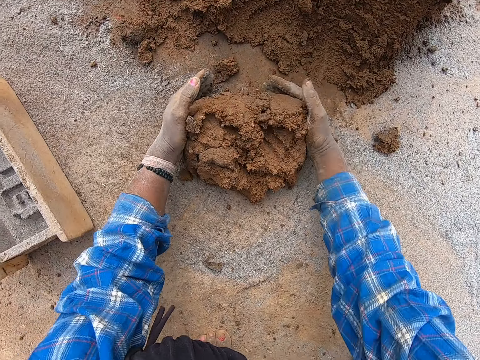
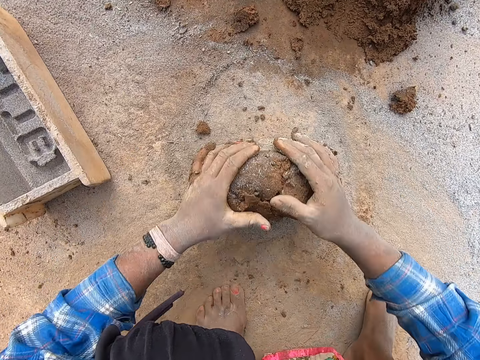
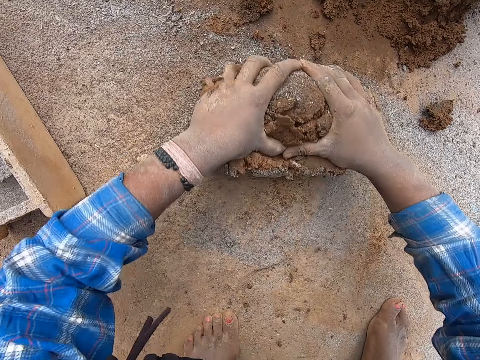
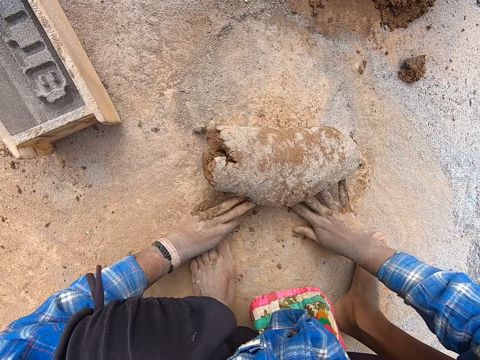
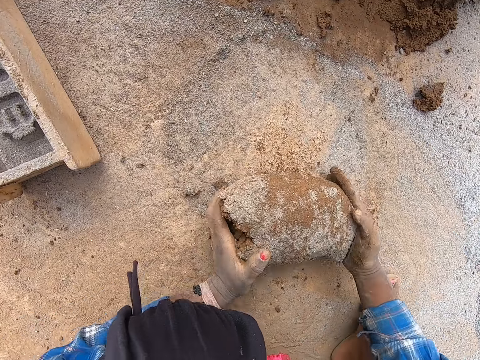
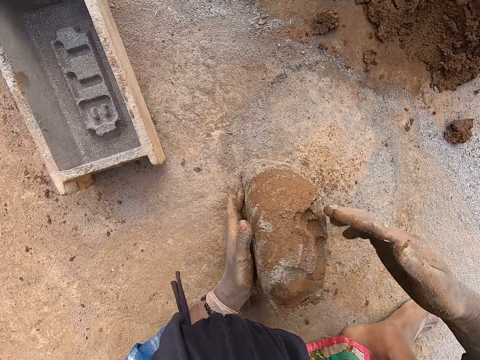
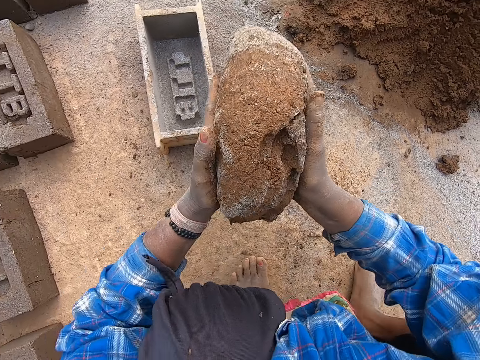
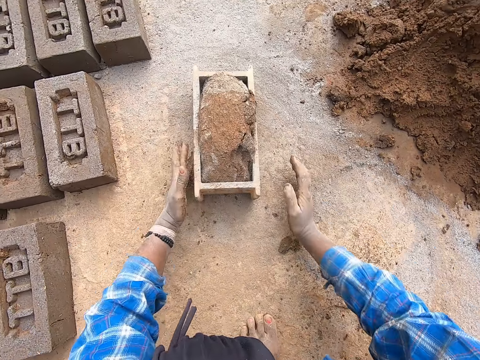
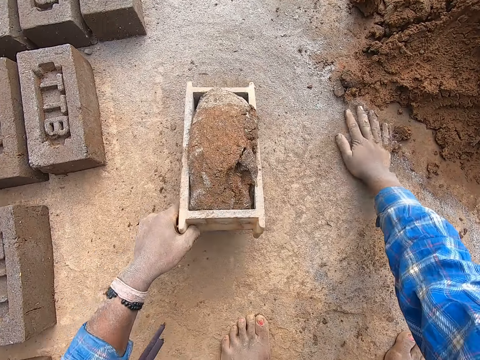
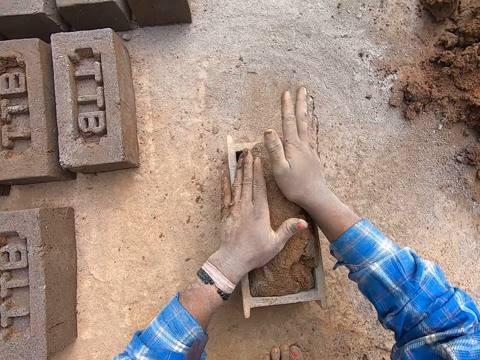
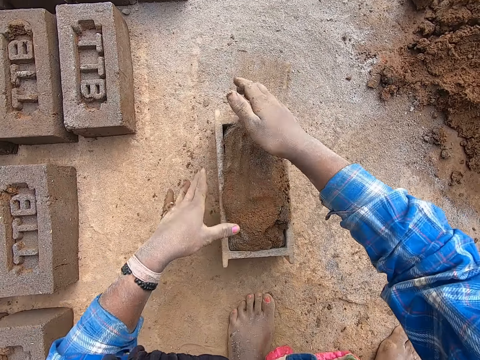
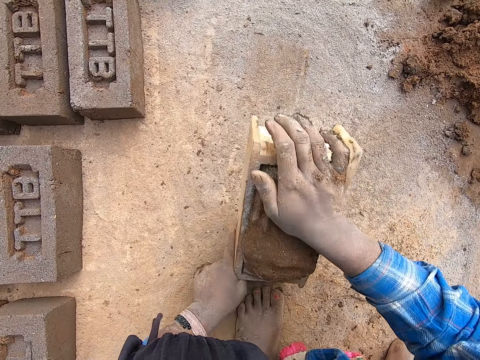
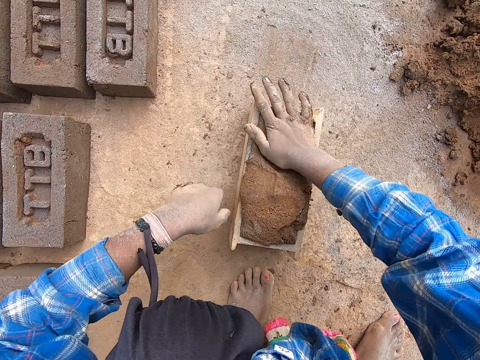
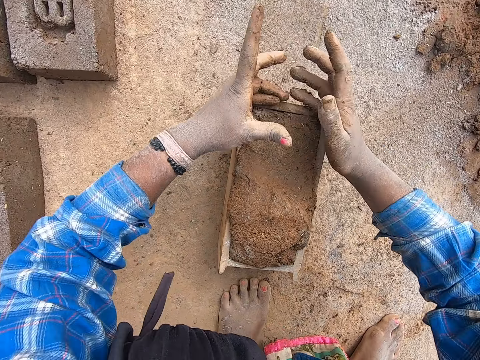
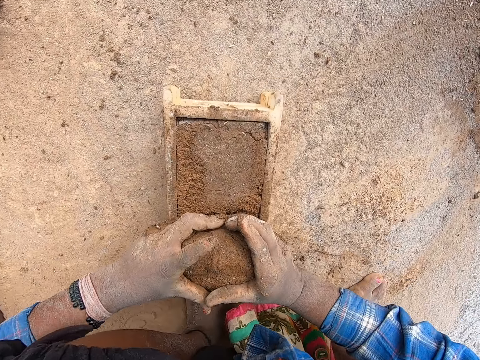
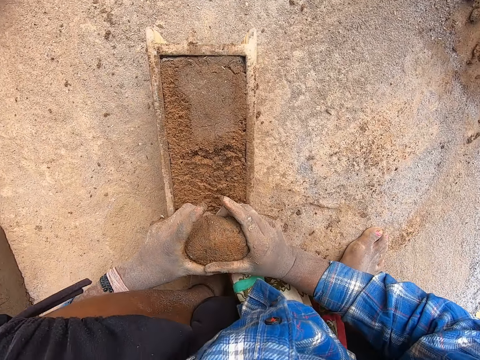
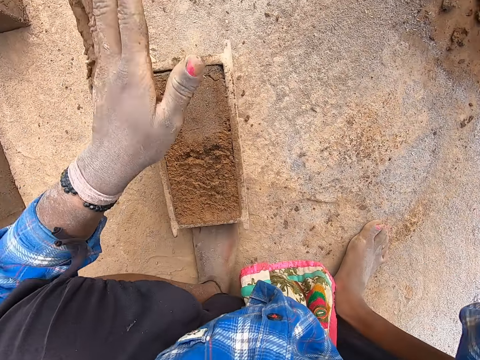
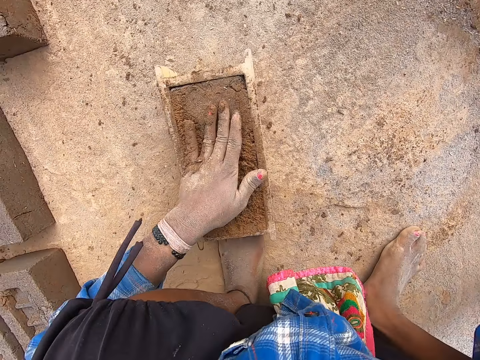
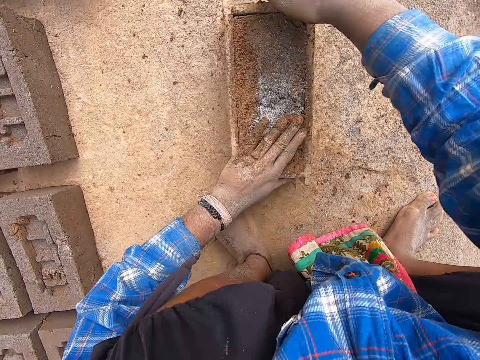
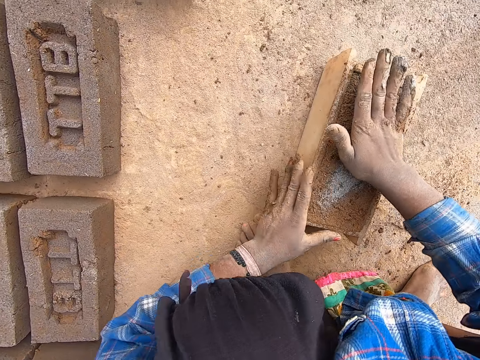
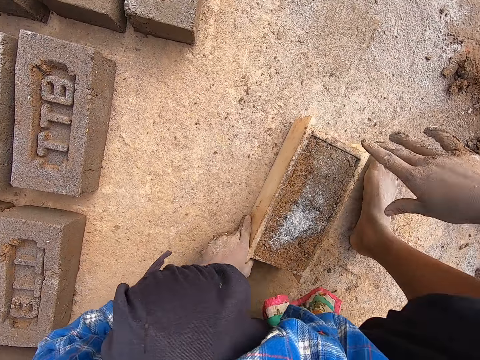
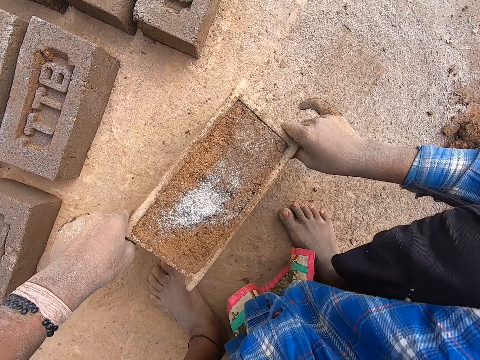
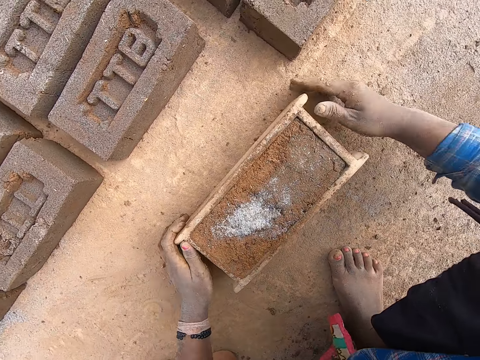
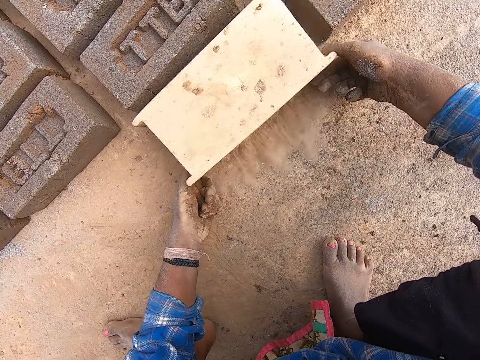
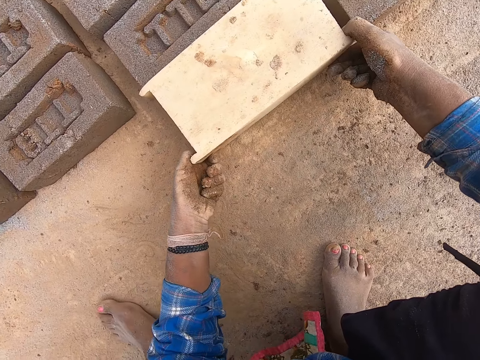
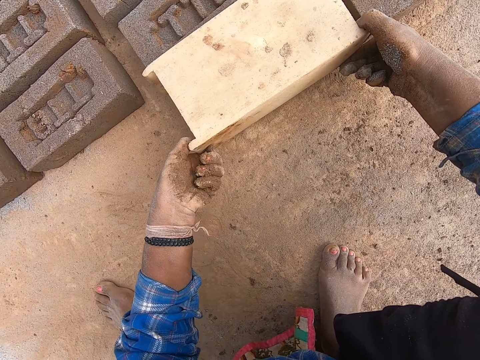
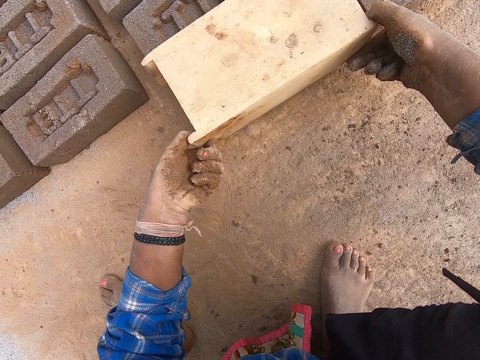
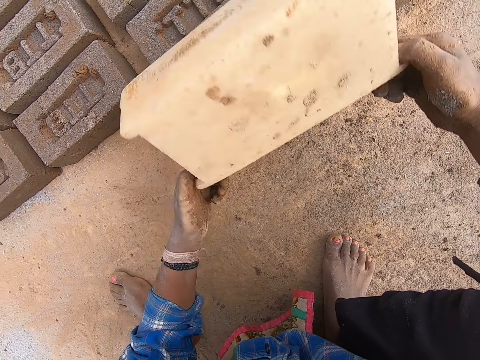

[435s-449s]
The camera wearer touches the fine granite or cement on the ground with both hands. He rolls the mortar or sand in the fine granite on the ground with both hands. He picks up the mortar on the ground with both hands. He hits the mortar in his left hand with his right hand. He drops the mortar into the wooden brick mould on the ground with both hands. He rubs his right hand on the ground. He drags the wooden brick mould on the ground with his left hand. He pushes the cement with the right hand. He presses the mortar in the wooden brick mould with both hands. He raises the wooden brick mould from the ground with both hands. He hits the wooden brick mould on the ground with both hands. He hits the mortar in the wooden brick mould with his right hand. He scrapes some mortar from the wooden brick mould with both hands. He drops the mortar on the ground with his right hand. He touches the mortar in the wooden brick mould with his left hand. He presses the sand on the brick mould. He takes the sand. He pours the fine granite in his right hand on the mortar in the wooden brick mould. He raises the wooden brick mould from the ground with both hands. He hits the wooden brick mould on the ground with both hands. He presses the mortar in the wooden brick mould with his right hand. He picks up the wooden brick mould with both hands. He drops the wooden brick mould on the ground with both hands. He turns the wooden brick mould upside down with both hands. He puts down the brick. He removes the wooden brick mould from the brick with both hands.

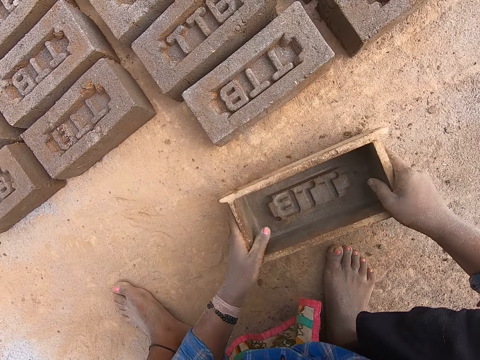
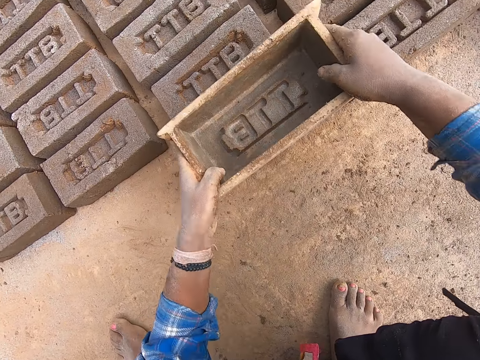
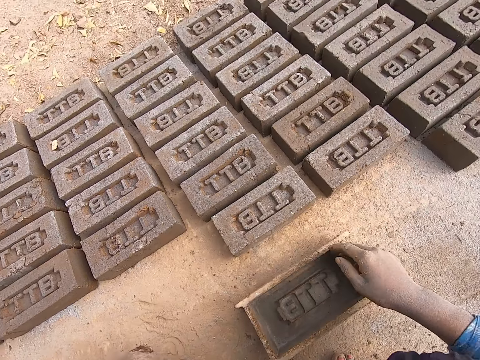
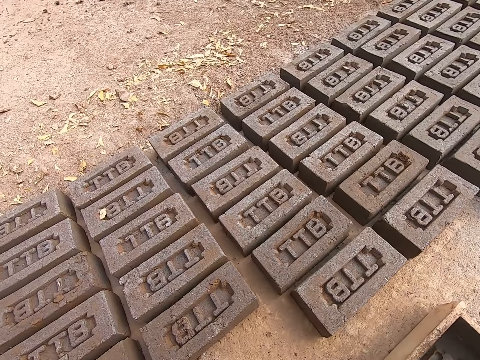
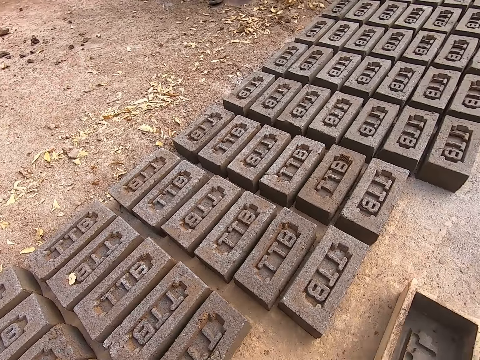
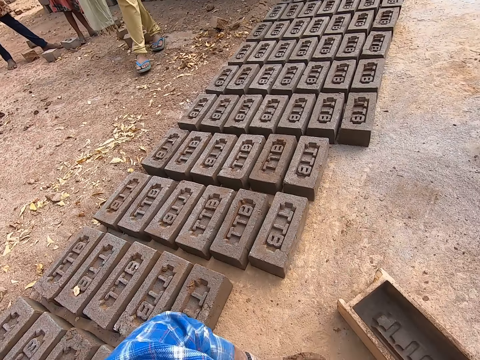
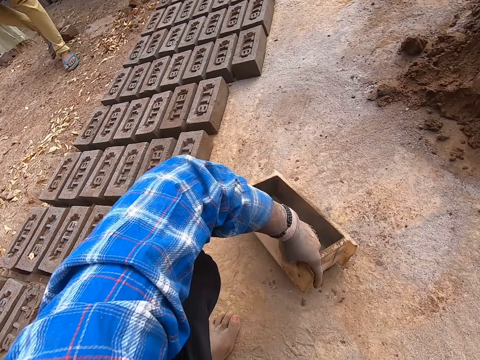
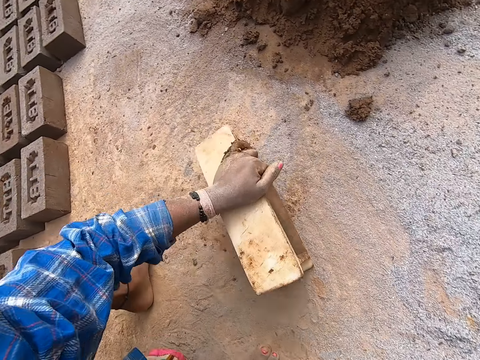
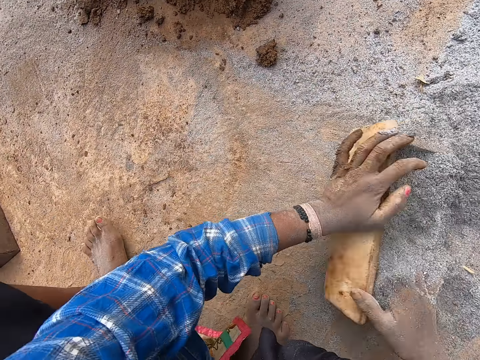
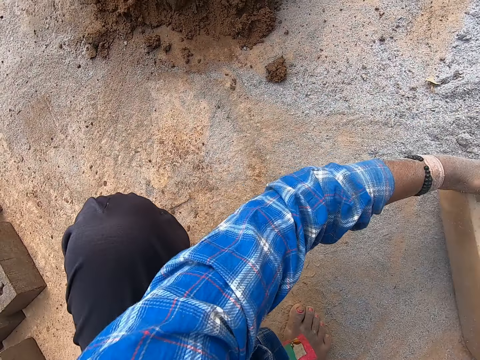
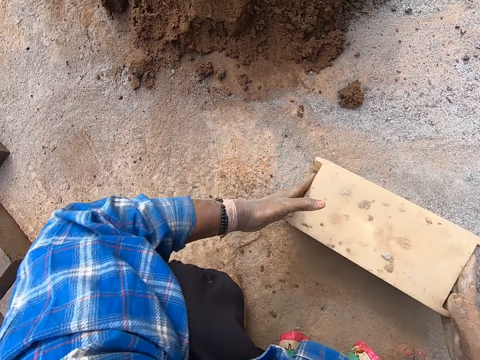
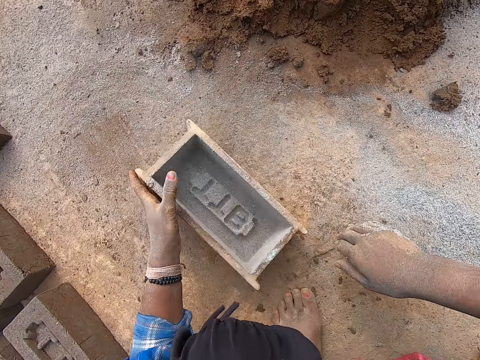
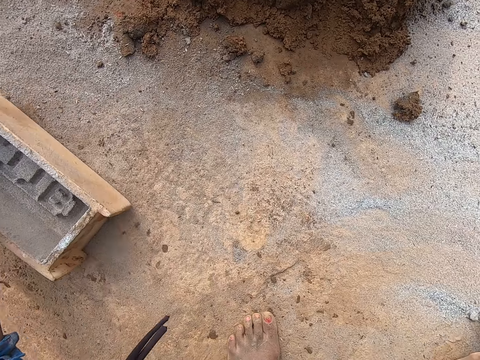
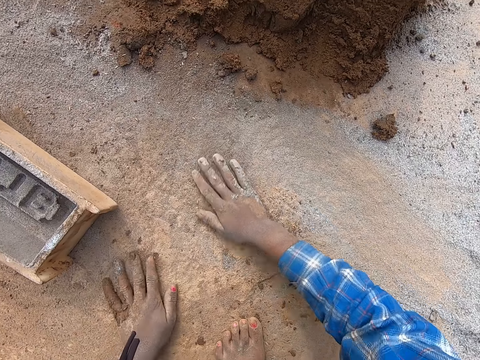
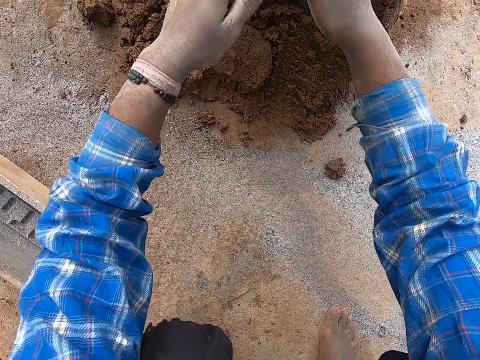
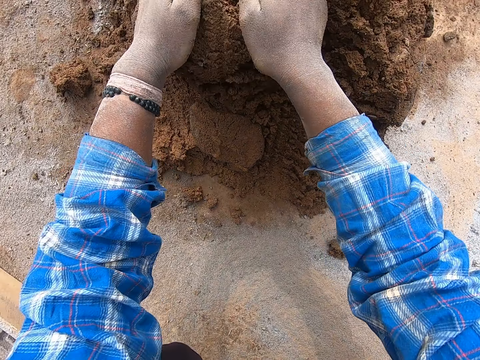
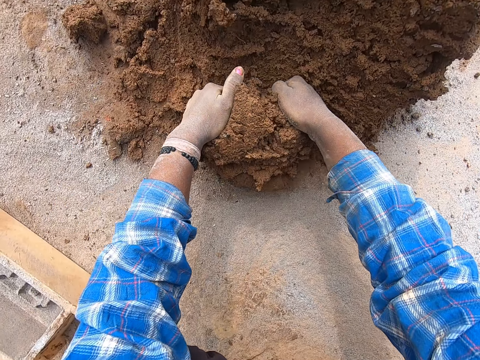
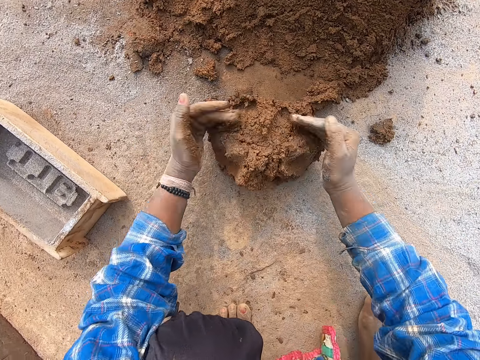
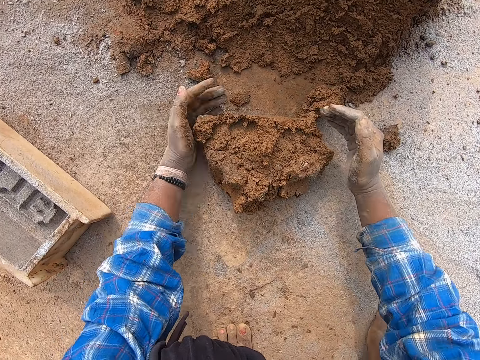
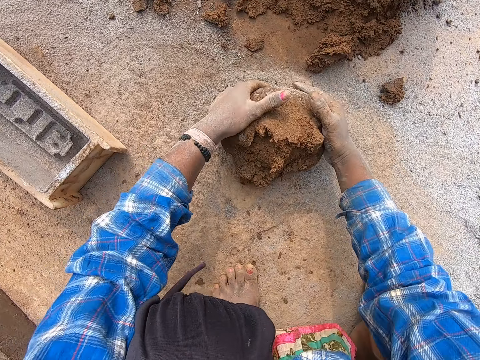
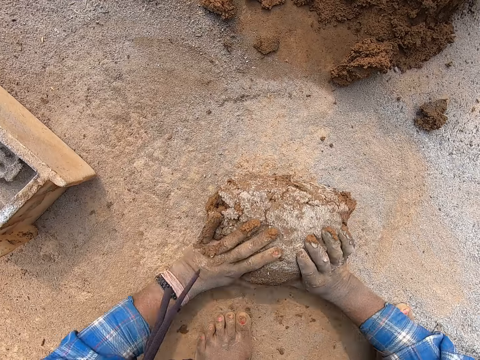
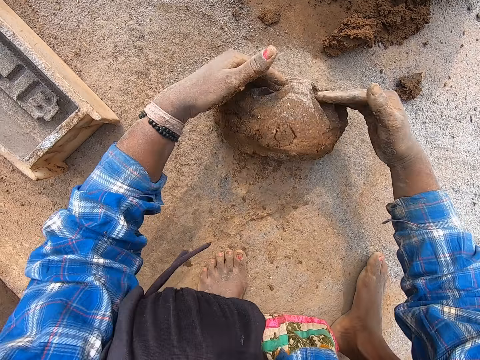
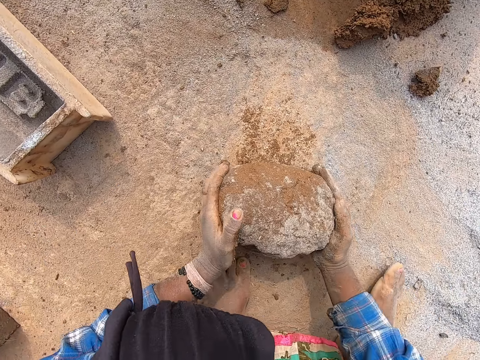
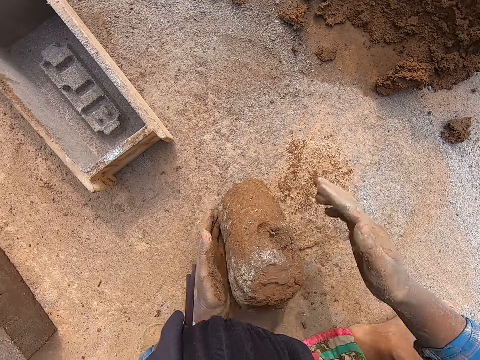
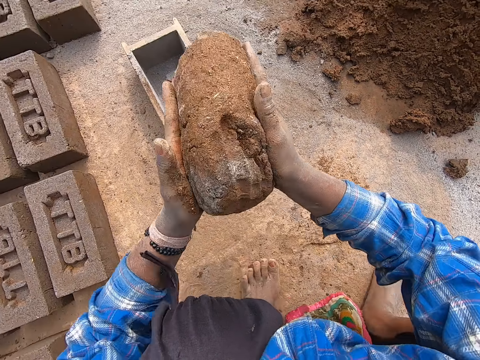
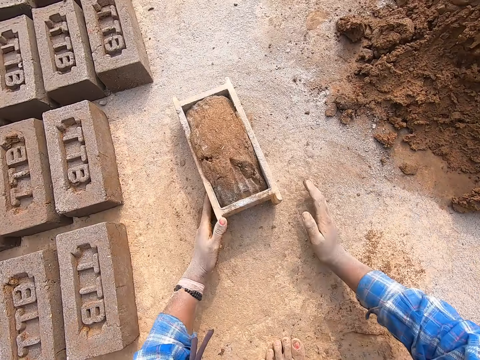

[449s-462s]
The camera wearer drops the wooden brick mould on the ground with both hands. He picks up the wooden brick mould from the ground with both hands. He touches the brick with the wooden brick mould in both hands. He puts the brick mould on the brick. He drops the wooden brick mould on the ground with both hands. He looks around. He drags the brick mould. He picks up the wooden brick mould on the ground with his left hand. He packs fine granite or cement from the ground into the wooden brick mould in his left hand with his right hand. He hits the wooden brick mould on the ground with both hands. He pours out the fine granite in the wooden brick mould with both hands. He puts down the cement. He hits the wooden brick mould on the ground with both hands. He drops the wooden brick mould on the ground with both hands. He spreads the fine granite on the ground with his right hand. He moves the wooden brick mould on the ground with his left hand. He rubs the ground with his left hand. He packs mortar or sand from the heap of mortar on the ground with both hands. He touches the fine granite on the ground with both hands. He dusts the sand with the cement. He rolls the mortar in the fine granite on the ground with both hands. He picks up the mortar on the ground with both hands. He hits the mortar in his left hand with his right hand. He drops the mortar into the wooden brick mould on the ground with both hands.
